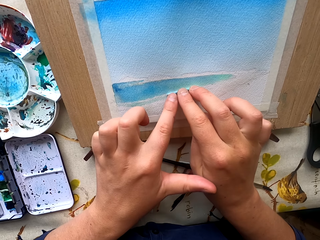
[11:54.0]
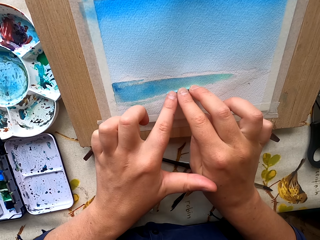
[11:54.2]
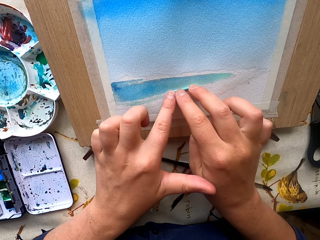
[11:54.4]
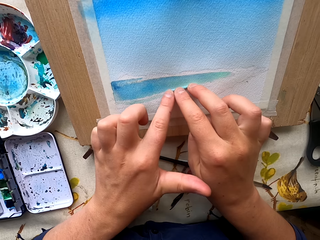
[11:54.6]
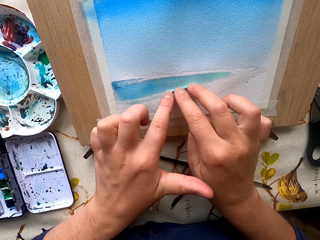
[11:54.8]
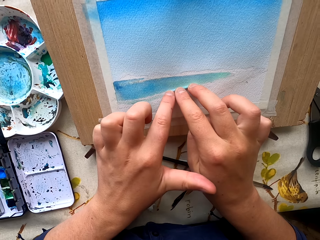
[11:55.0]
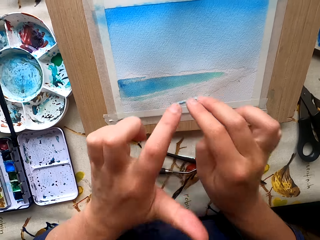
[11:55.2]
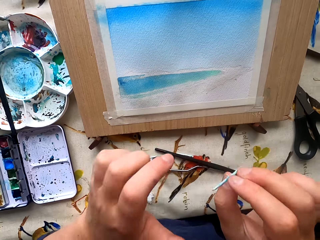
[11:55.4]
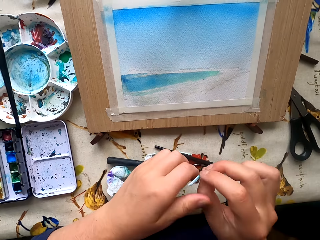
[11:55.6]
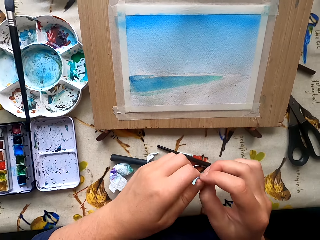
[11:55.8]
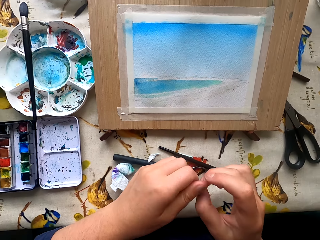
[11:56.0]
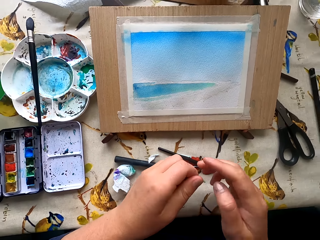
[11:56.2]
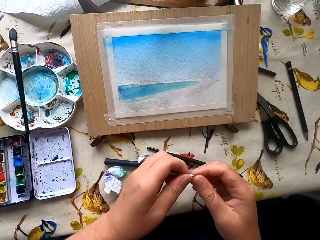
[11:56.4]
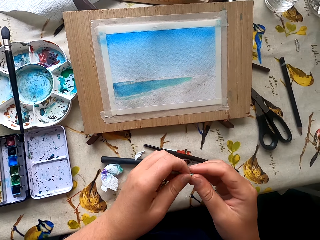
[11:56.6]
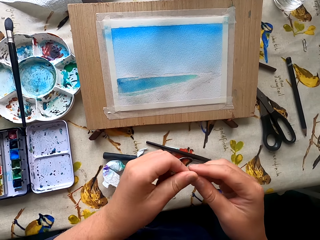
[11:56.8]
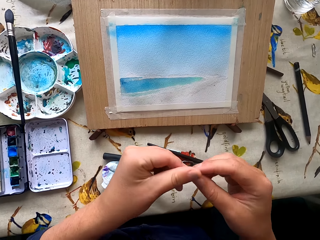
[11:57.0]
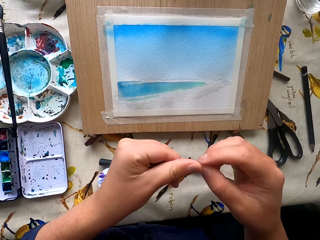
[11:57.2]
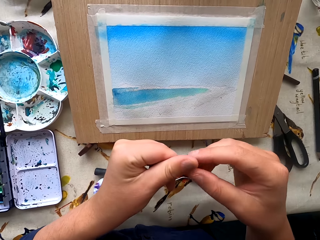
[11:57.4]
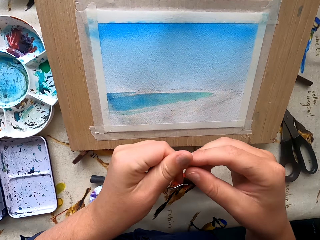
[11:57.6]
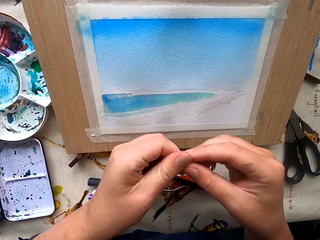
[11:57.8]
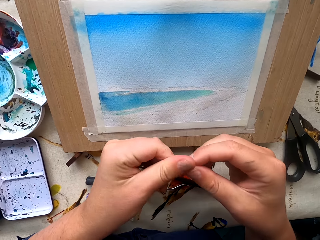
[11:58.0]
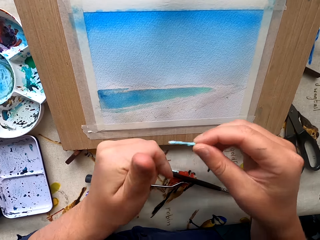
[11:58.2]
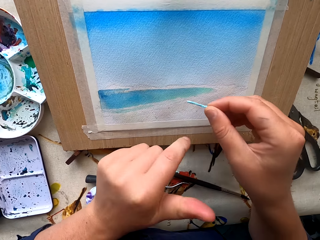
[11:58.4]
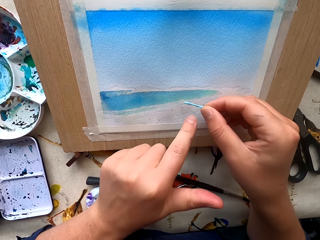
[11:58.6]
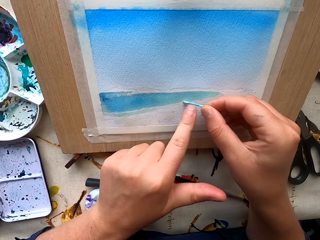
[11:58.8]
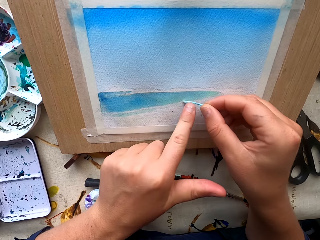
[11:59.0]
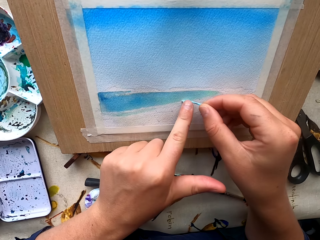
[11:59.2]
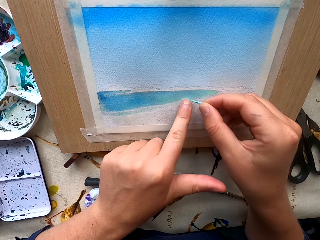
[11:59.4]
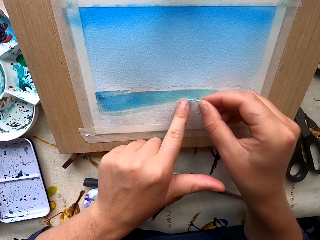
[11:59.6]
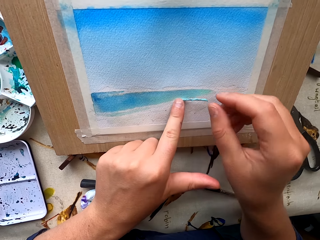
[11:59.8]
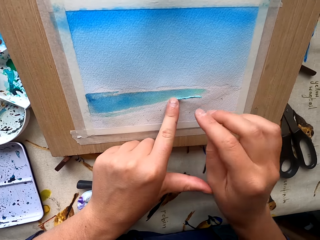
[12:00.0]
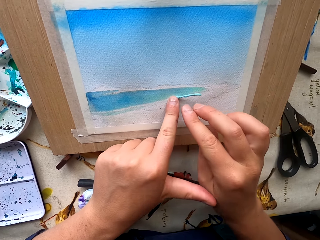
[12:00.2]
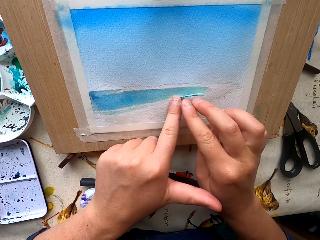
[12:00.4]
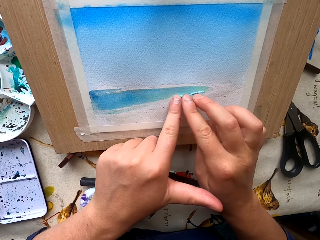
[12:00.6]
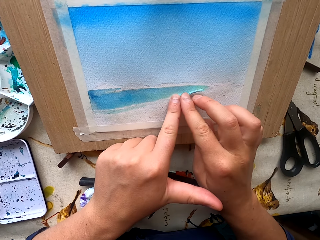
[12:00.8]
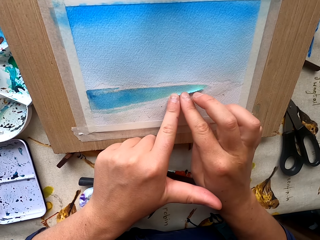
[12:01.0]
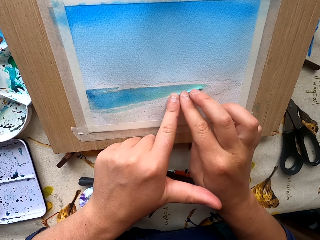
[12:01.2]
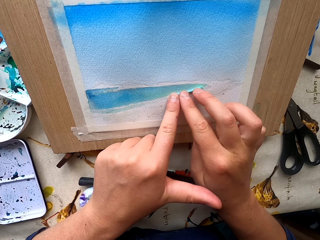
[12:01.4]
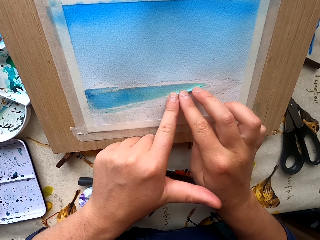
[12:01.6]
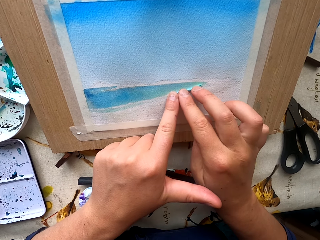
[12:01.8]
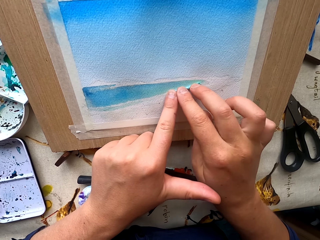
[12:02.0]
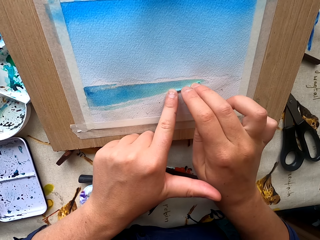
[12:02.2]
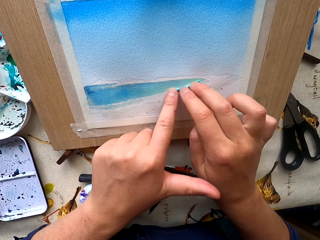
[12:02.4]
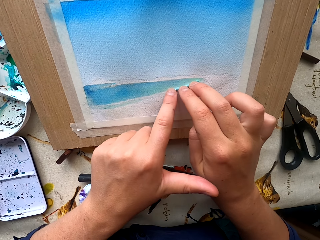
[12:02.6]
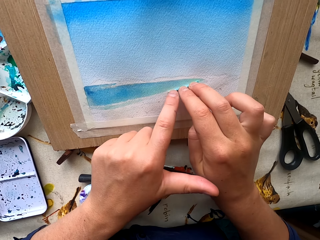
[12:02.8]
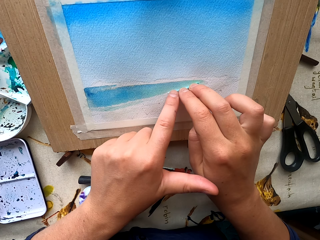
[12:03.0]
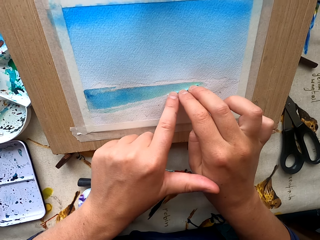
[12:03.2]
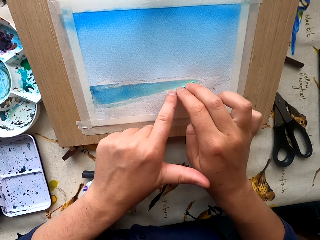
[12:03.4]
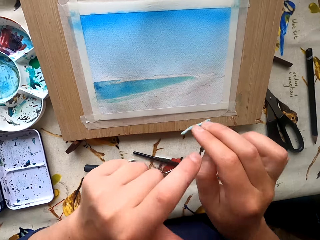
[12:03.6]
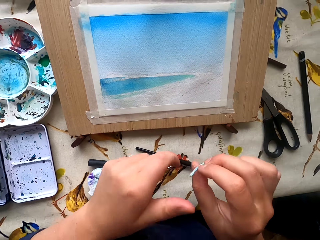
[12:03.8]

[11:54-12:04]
The camera wearer folds the tissue. They inspect the wipe. They dry the paint with the wipe.

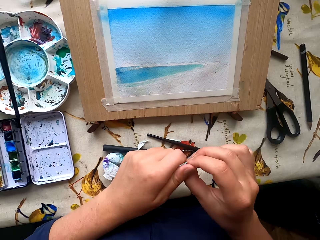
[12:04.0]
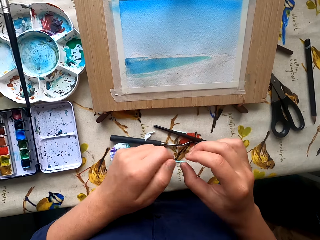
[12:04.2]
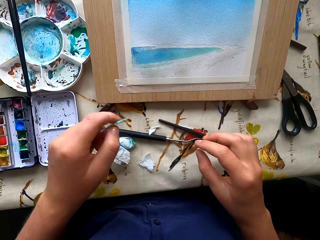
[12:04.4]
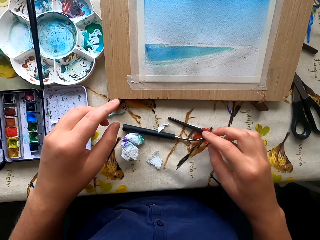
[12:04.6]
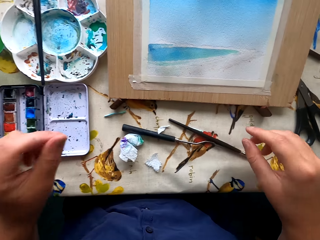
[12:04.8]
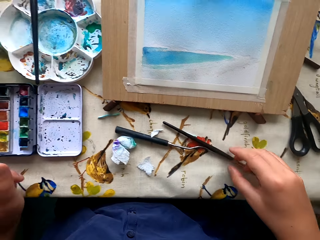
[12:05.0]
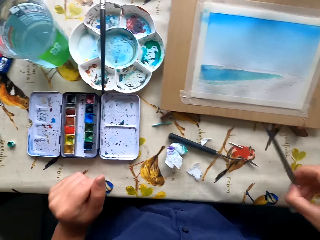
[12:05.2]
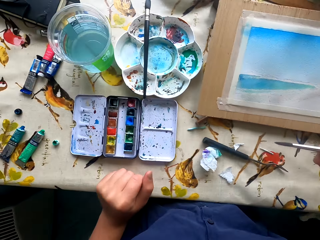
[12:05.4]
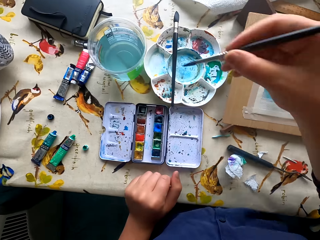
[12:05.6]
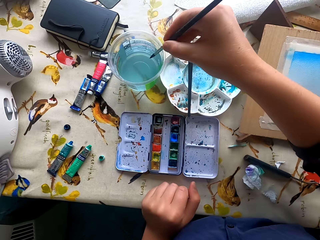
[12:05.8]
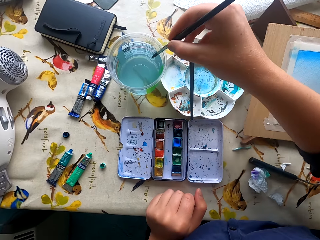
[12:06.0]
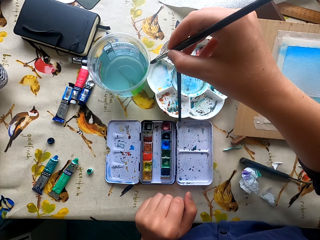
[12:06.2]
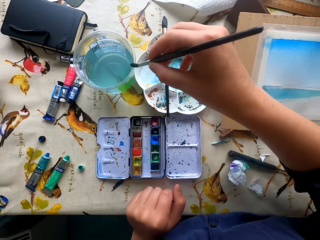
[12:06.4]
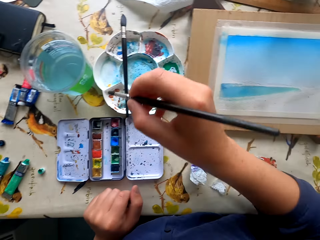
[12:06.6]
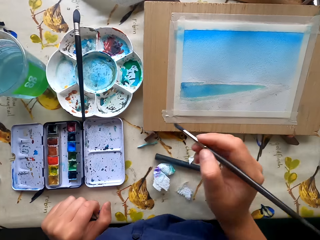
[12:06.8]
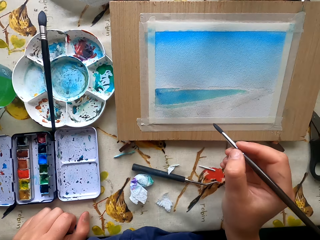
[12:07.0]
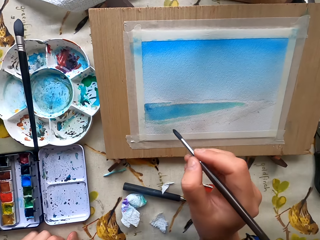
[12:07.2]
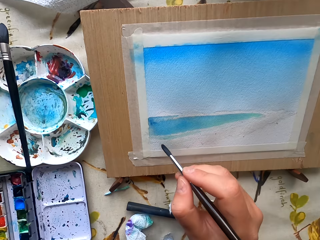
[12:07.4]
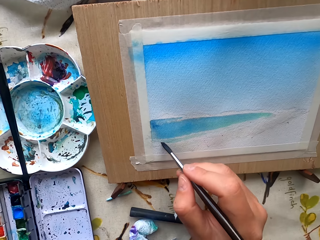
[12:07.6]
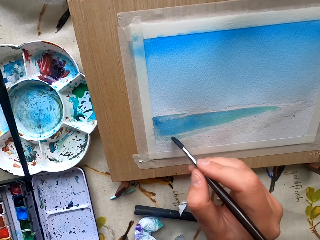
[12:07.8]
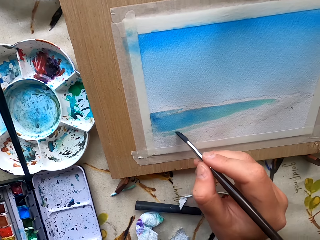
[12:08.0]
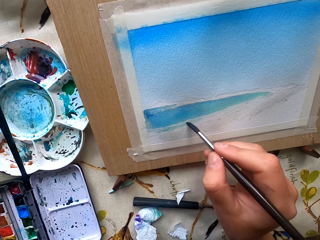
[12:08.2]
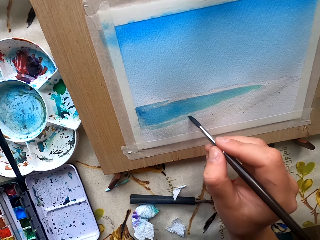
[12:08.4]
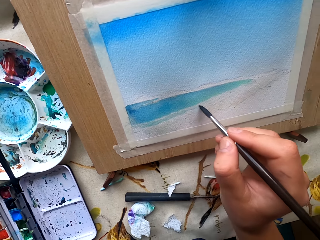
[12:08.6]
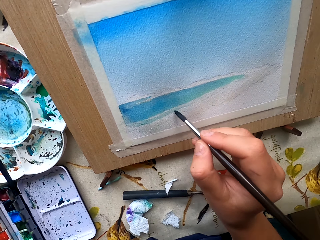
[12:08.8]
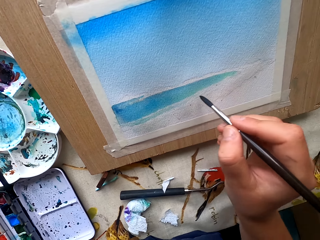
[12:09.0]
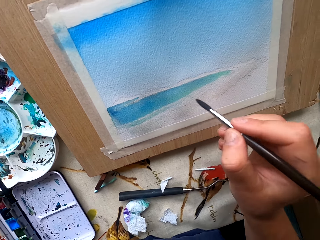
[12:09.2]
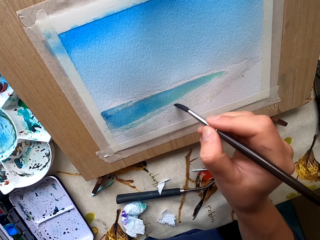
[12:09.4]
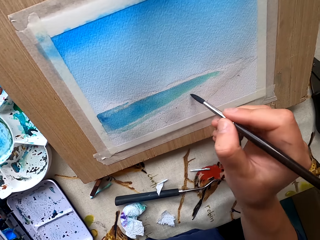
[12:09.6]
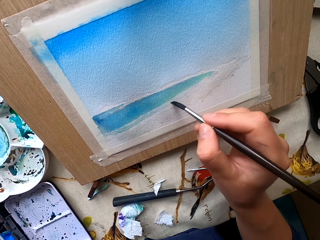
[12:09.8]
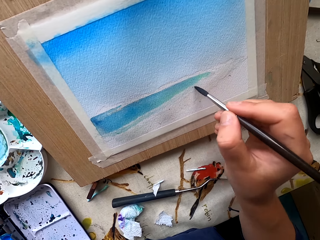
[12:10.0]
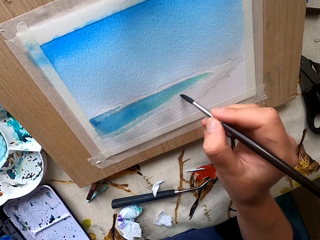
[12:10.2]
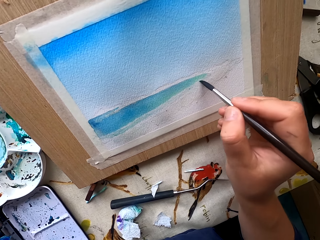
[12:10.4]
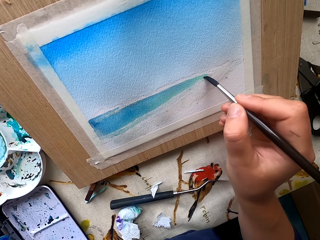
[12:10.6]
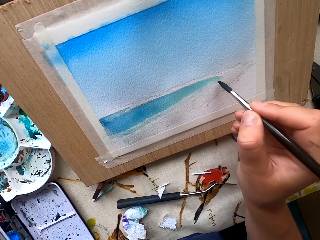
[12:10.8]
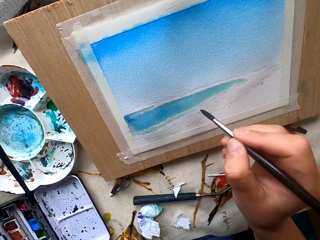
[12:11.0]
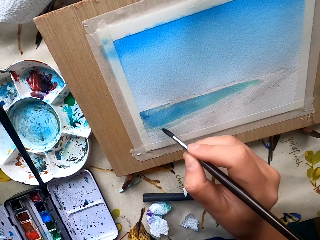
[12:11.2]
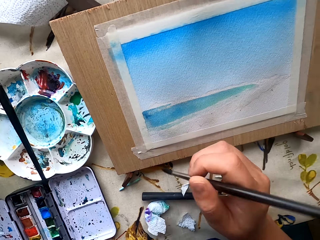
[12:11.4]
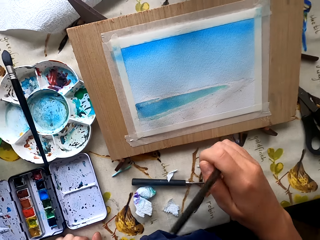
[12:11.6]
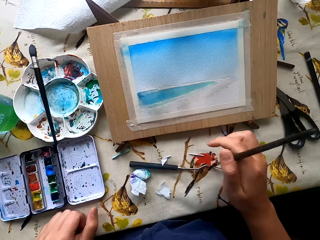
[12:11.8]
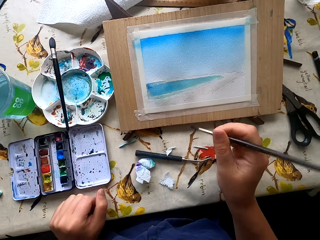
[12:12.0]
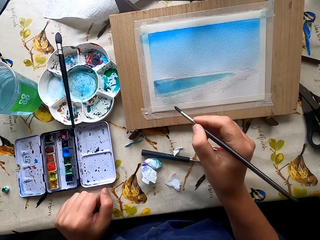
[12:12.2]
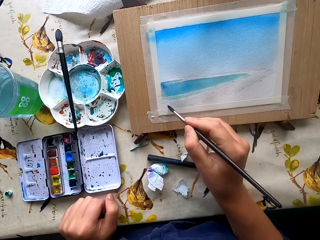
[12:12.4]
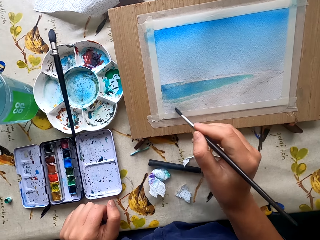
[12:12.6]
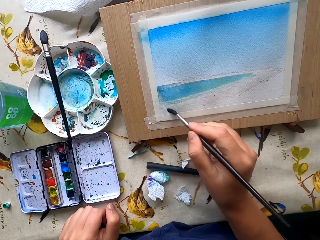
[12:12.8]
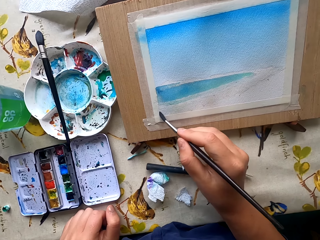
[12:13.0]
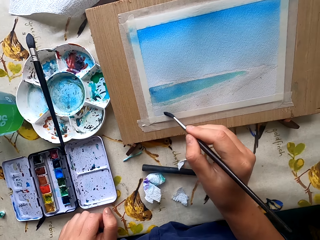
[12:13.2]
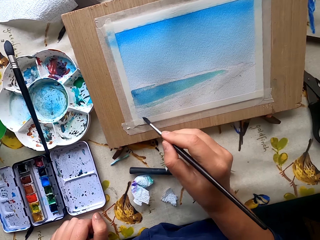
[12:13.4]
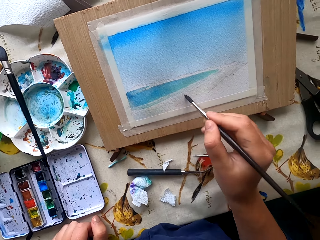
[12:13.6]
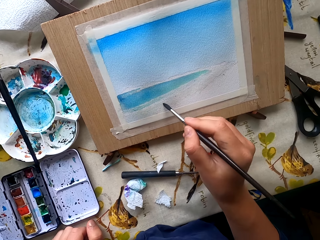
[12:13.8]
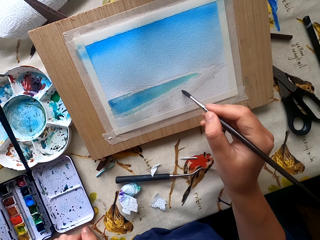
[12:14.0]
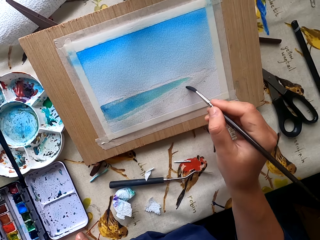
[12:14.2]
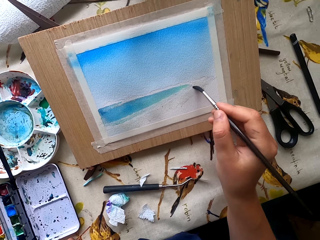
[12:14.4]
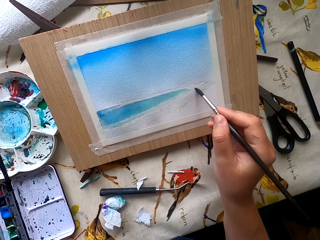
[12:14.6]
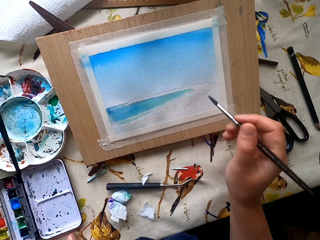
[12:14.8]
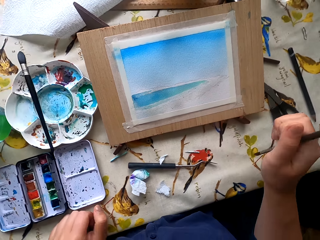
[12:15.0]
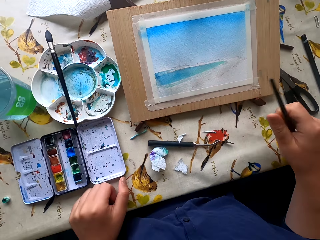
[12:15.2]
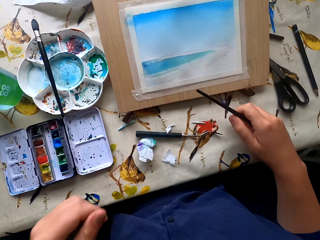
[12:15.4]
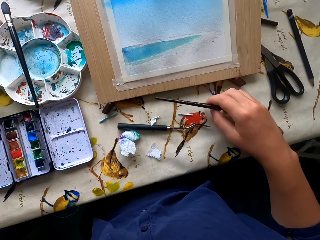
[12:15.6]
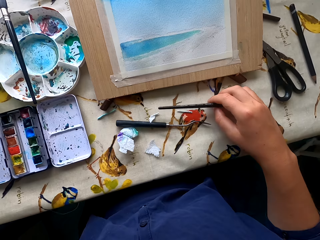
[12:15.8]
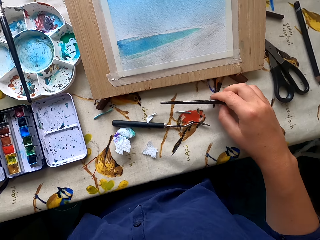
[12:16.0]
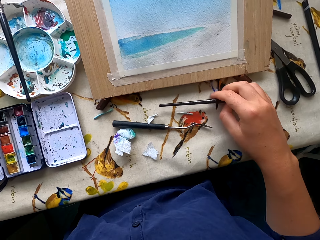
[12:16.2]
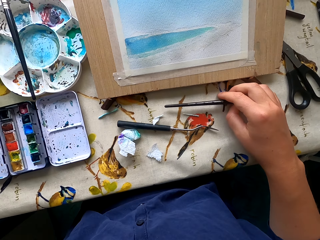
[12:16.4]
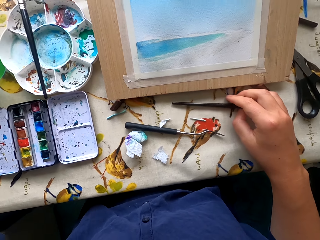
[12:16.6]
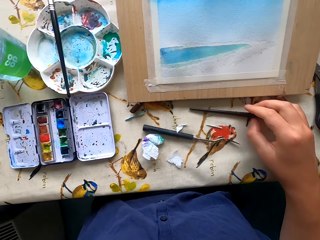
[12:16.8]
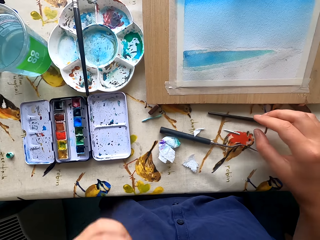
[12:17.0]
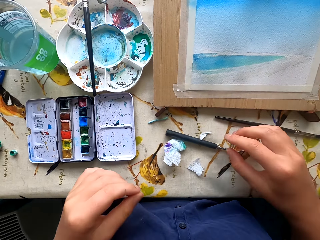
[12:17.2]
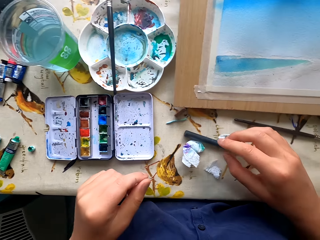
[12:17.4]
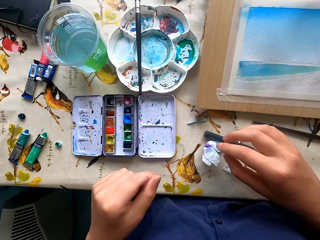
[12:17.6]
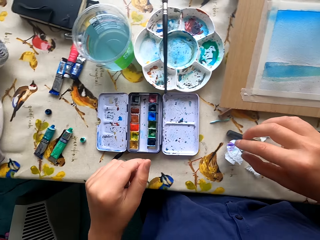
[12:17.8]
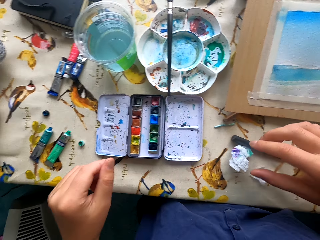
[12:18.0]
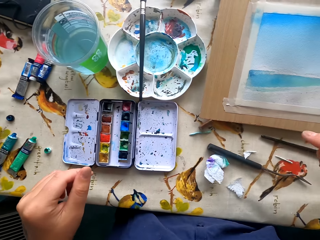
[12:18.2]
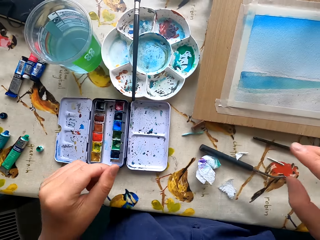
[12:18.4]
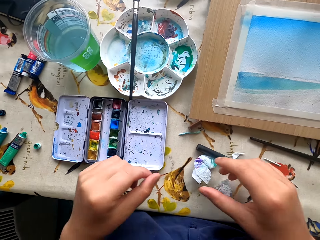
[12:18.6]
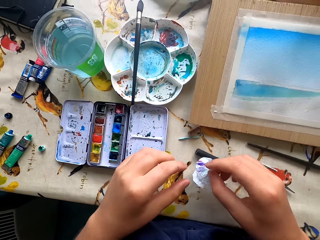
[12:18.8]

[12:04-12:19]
The camera wearer places the wipe on the table. They pick the paintbrush from the table. They dip the paintbrush in water. They paint the drawing paper. They place the paintbrush on the table.
